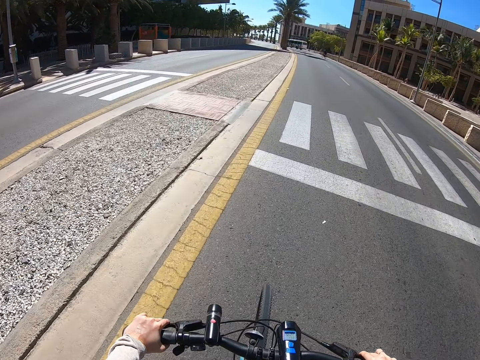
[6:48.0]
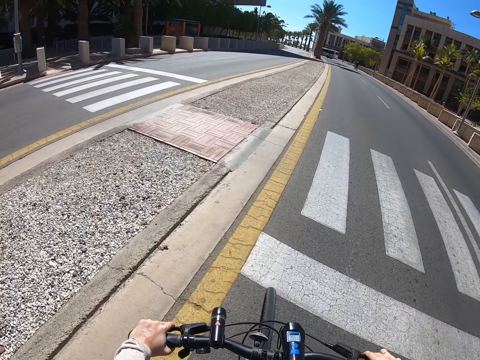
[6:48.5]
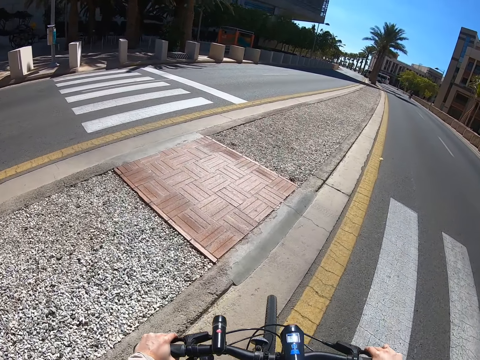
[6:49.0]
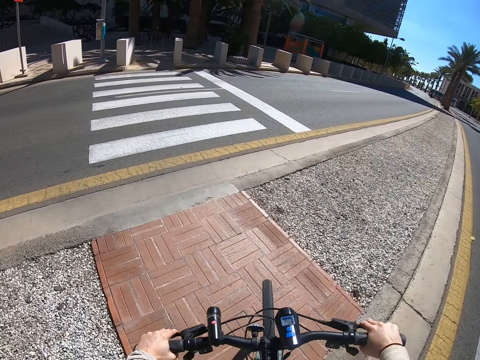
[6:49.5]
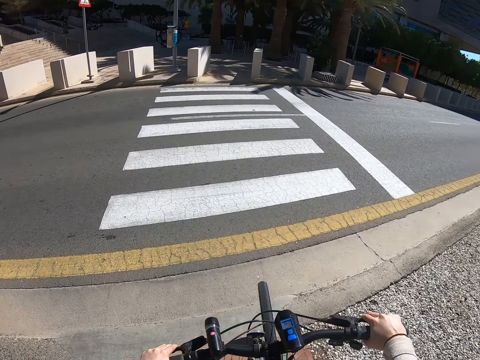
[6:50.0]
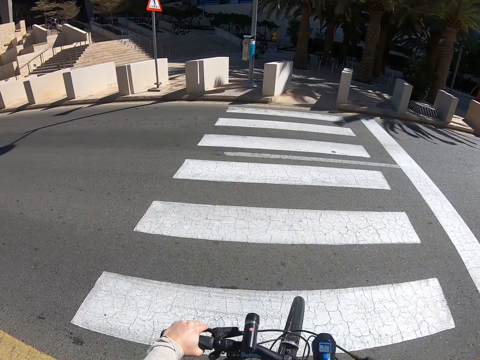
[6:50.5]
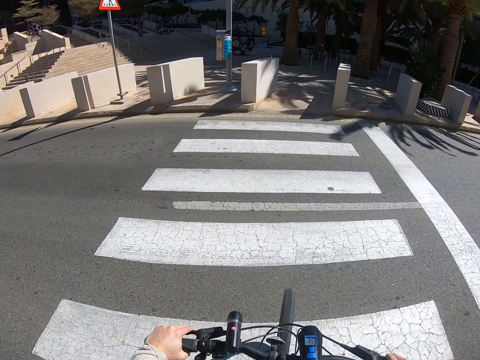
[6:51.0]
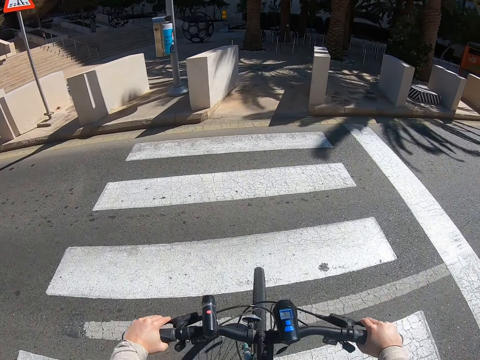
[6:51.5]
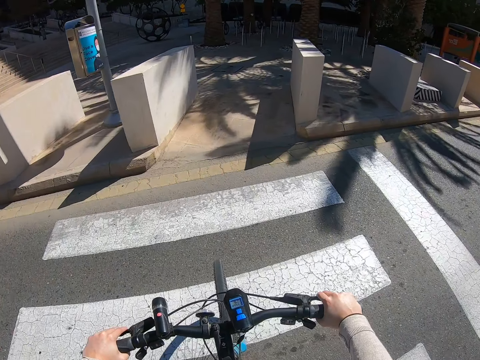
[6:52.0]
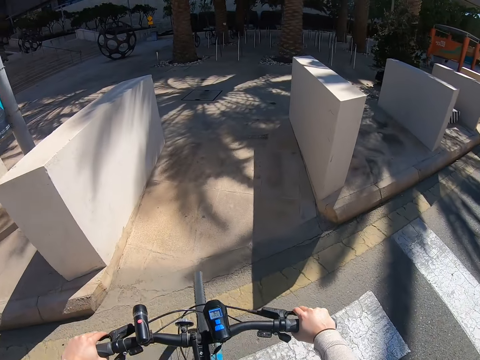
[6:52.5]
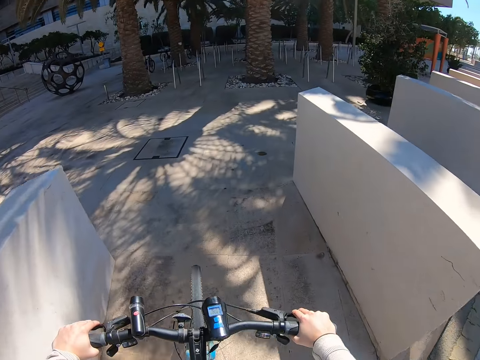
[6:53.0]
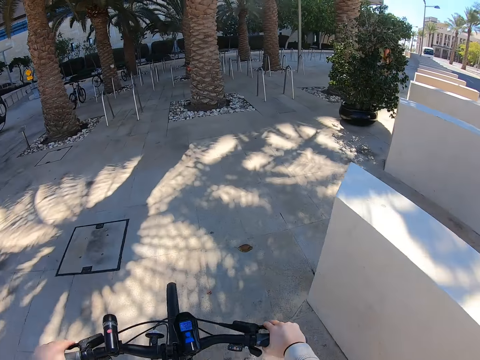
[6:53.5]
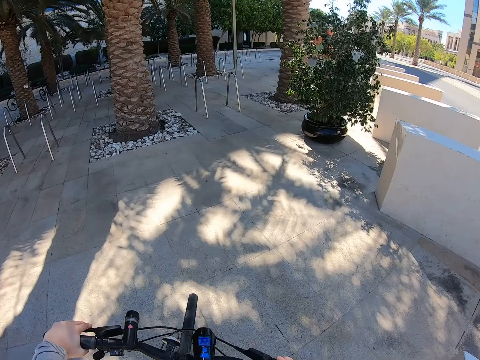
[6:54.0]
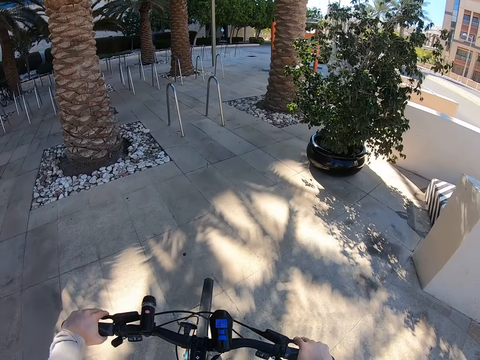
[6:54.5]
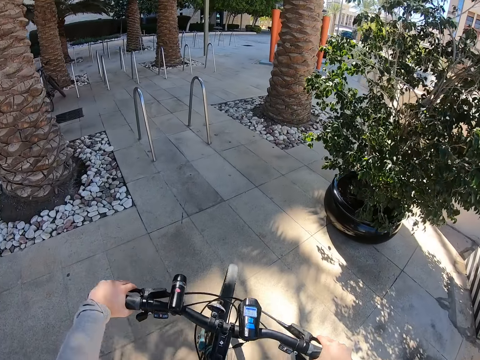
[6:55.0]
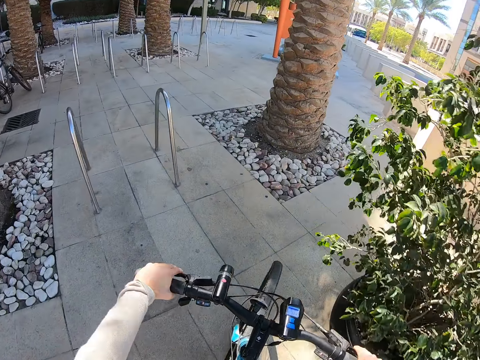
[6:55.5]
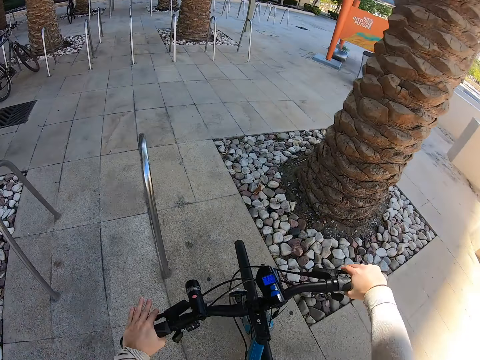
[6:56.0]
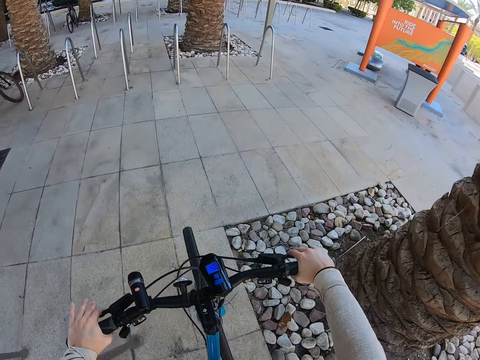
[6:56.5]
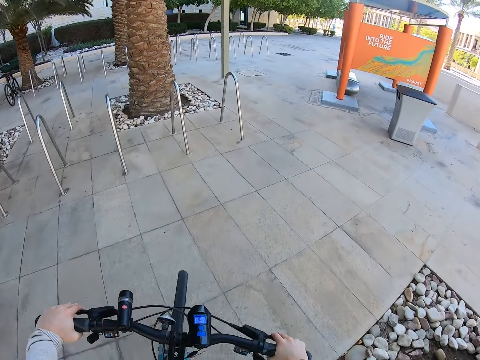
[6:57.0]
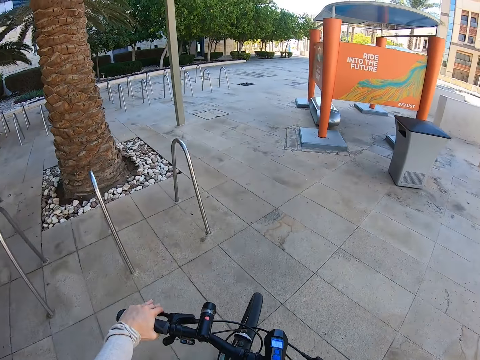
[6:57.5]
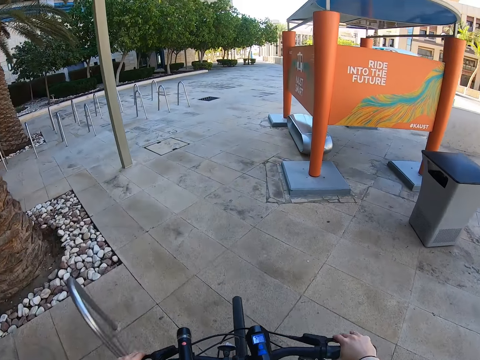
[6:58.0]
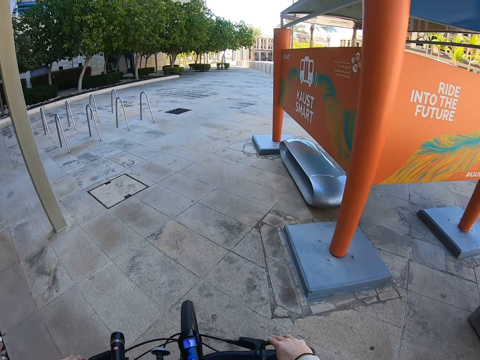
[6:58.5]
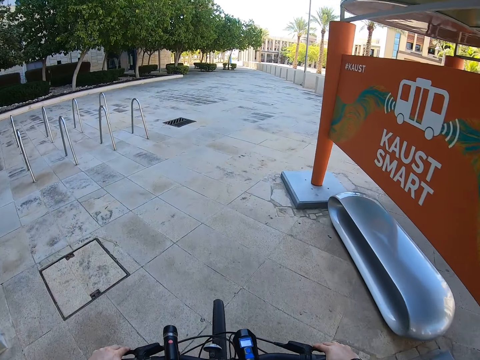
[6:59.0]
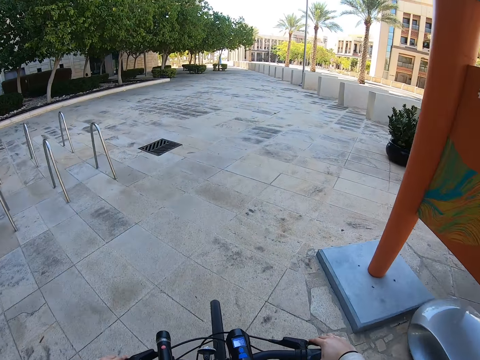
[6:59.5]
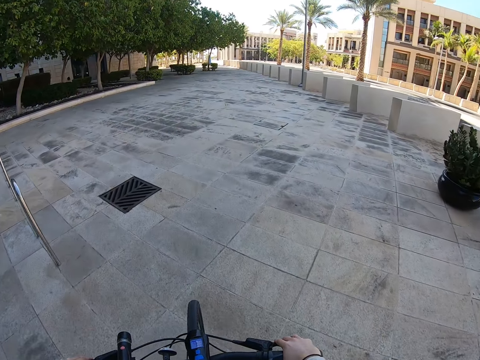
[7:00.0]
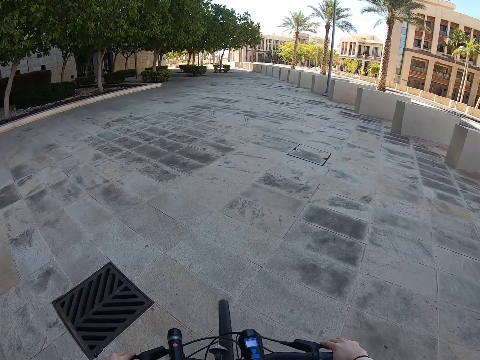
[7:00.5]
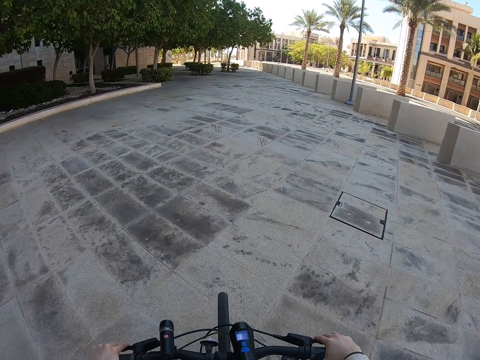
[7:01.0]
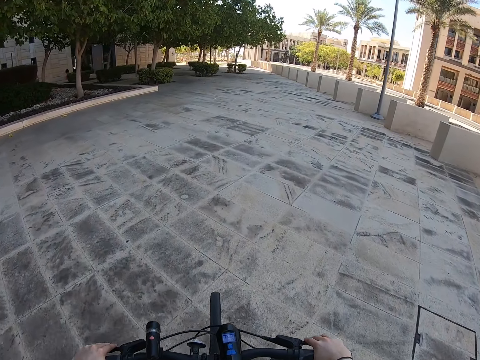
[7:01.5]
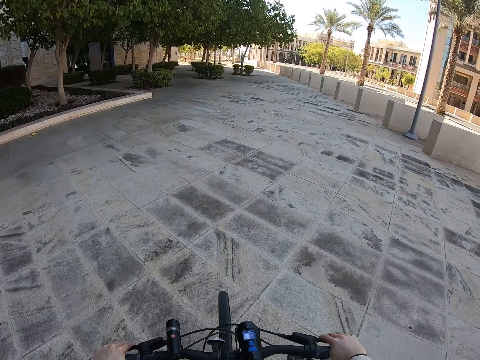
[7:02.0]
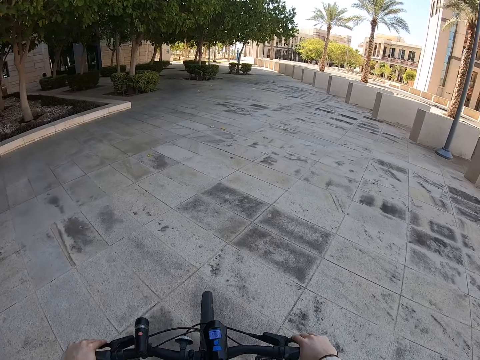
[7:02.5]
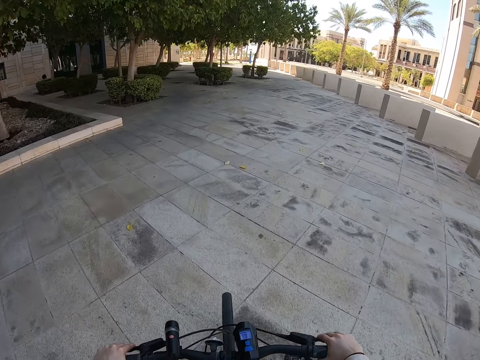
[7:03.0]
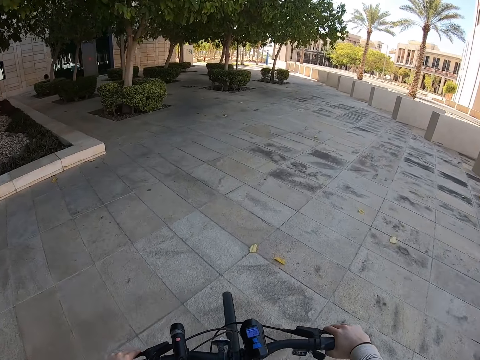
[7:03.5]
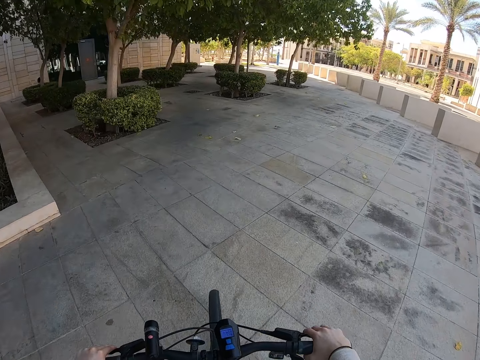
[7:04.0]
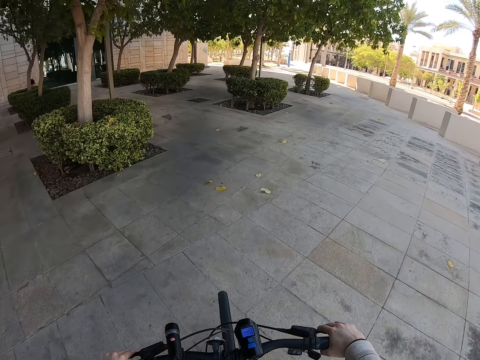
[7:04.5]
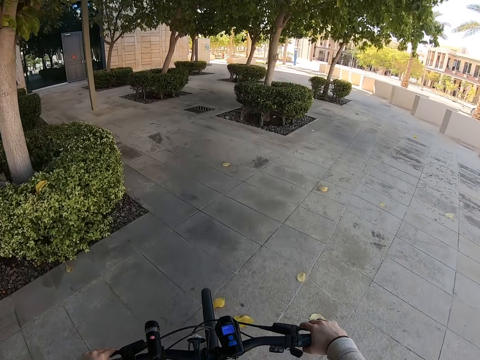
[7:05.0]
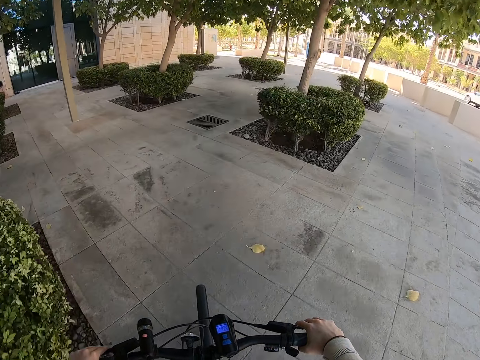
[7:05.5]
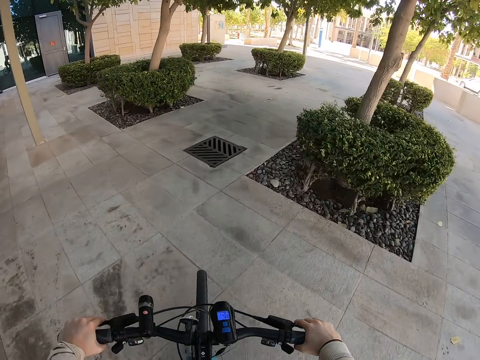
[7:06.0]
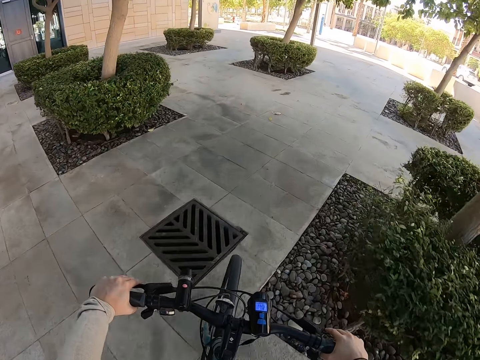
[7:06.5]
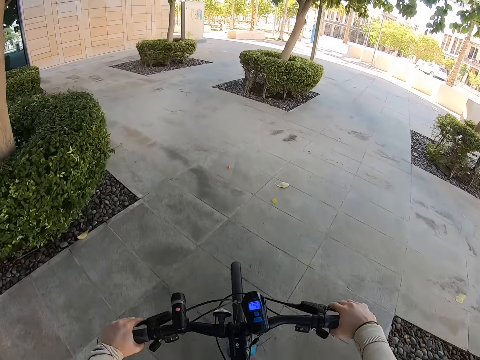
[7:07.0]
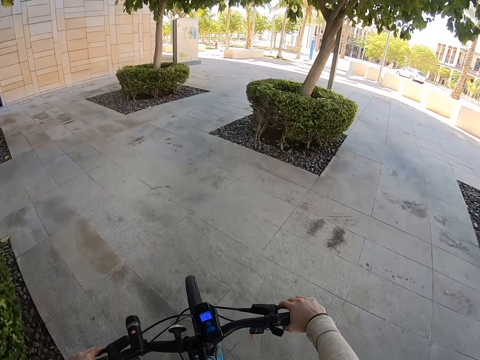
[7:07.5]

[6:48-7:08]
The camera wearer rides the bicycle across the zebra crossing. They ride the bicycle on the building walking compound. They cycle the bicycle on a pavement.

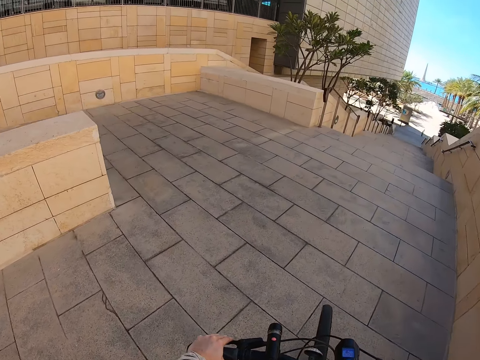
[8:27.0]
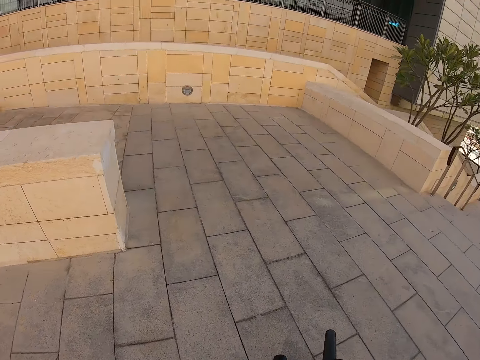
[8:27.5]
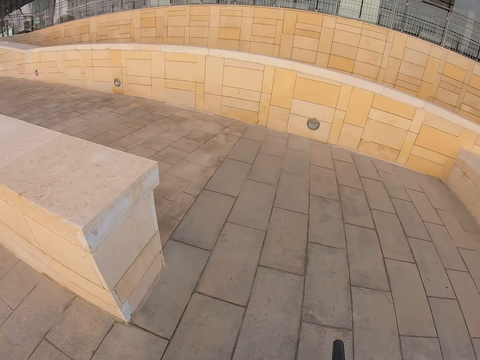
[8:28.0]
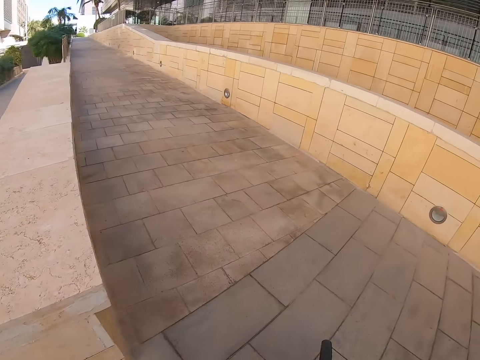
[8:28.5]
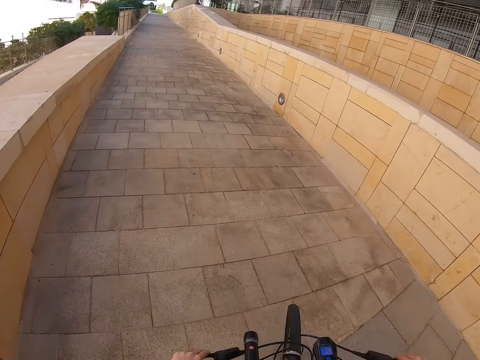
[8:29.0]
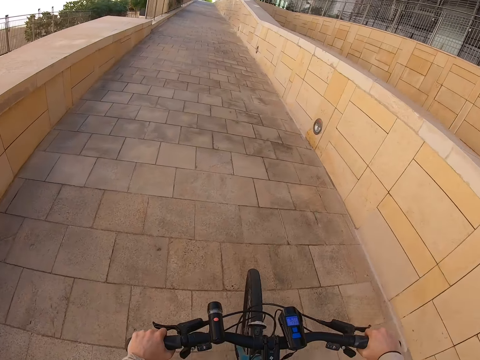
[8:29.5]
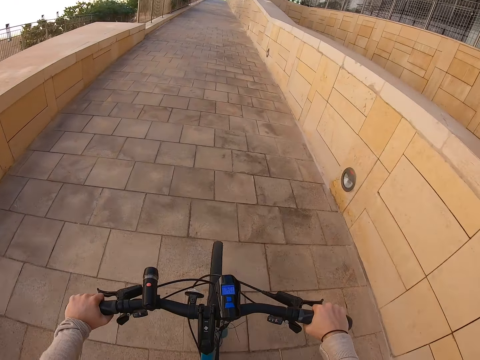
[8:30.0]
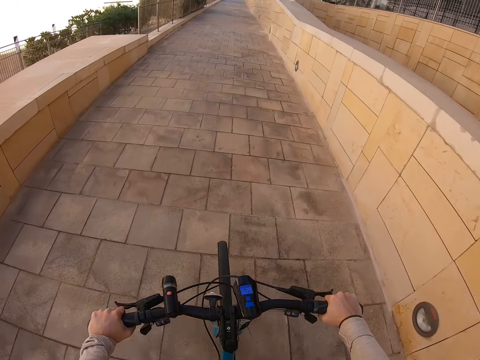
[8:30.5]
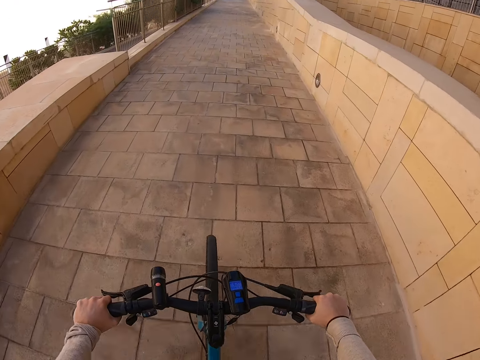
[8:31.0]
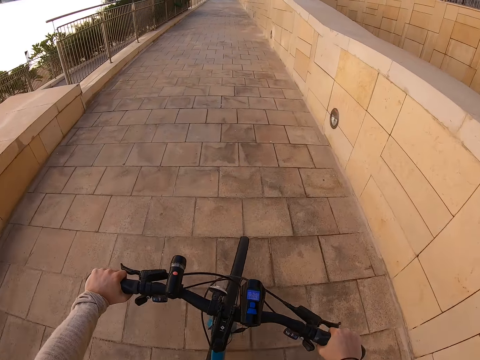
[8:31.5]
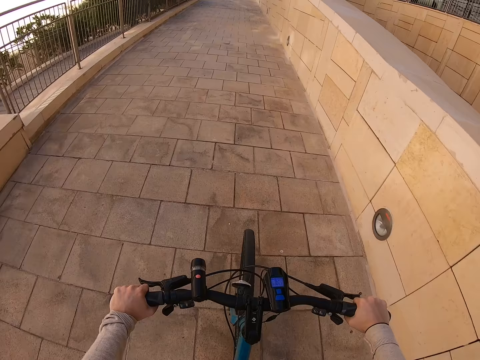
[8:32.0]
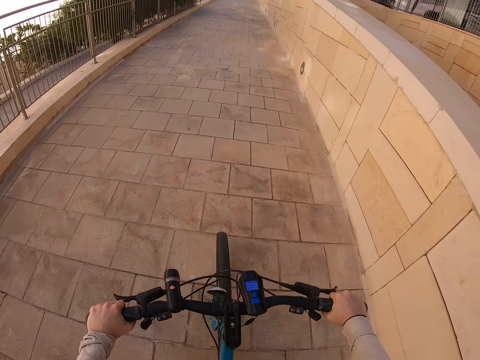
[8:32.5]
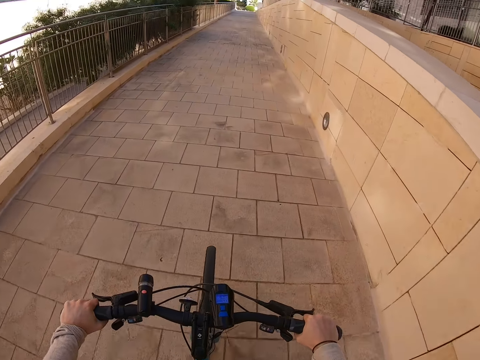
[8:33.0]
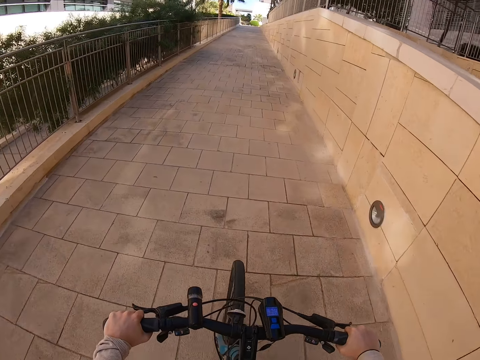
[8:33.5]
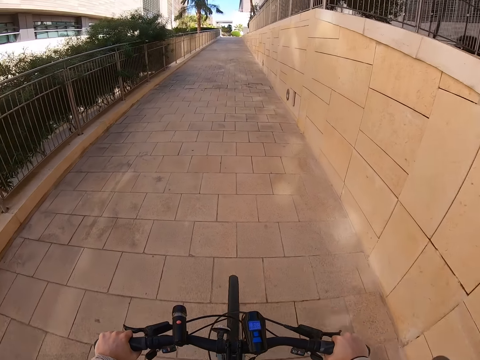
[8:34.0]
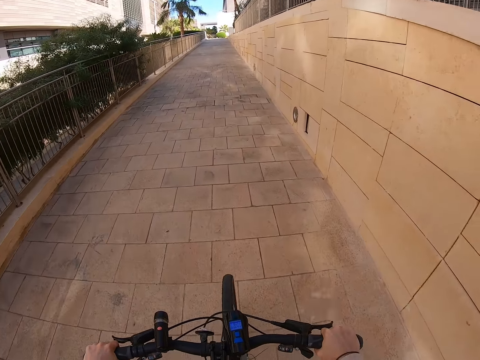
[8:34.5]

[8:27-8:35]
The camera wearer makes a U turn with the bicycle on a pavement. They cycle the bicycle on the pavement.
